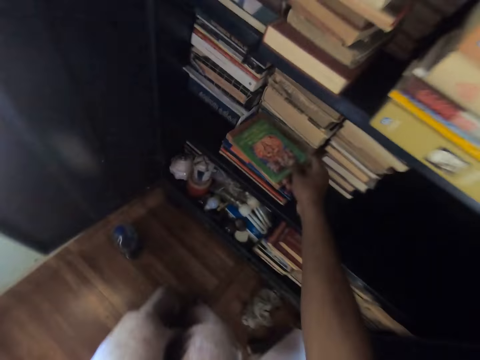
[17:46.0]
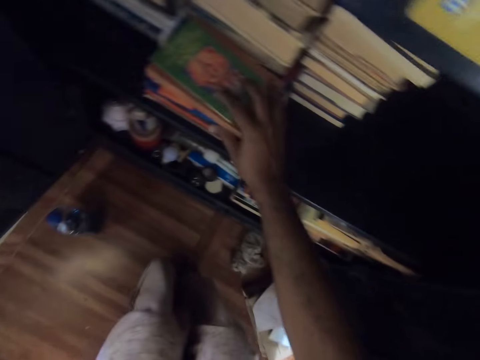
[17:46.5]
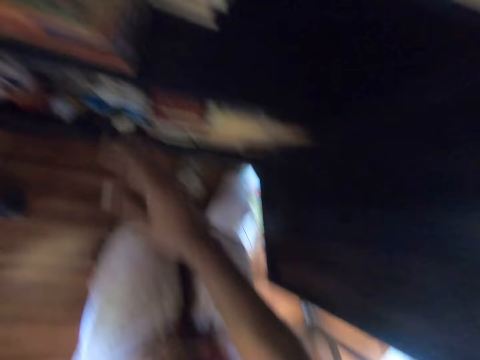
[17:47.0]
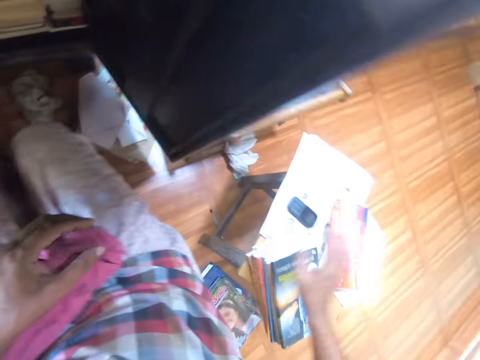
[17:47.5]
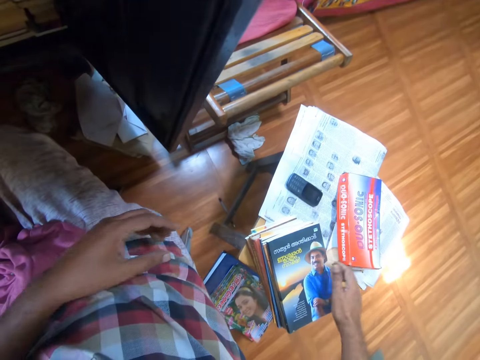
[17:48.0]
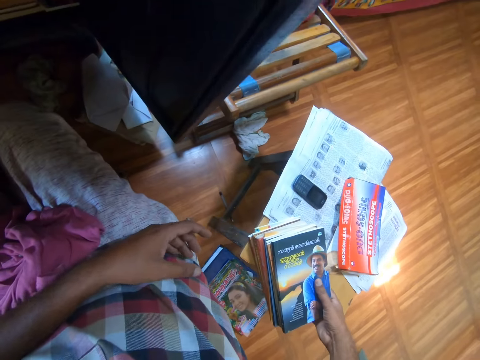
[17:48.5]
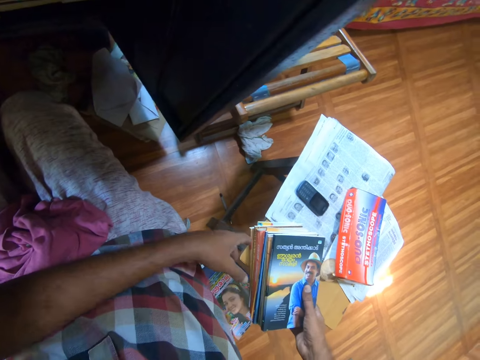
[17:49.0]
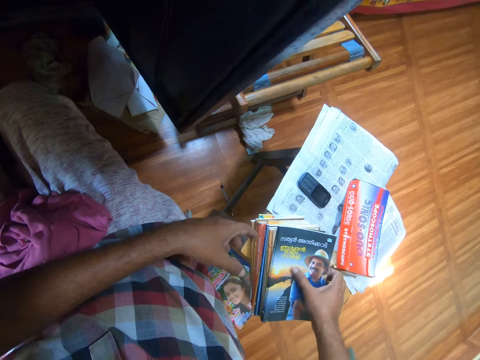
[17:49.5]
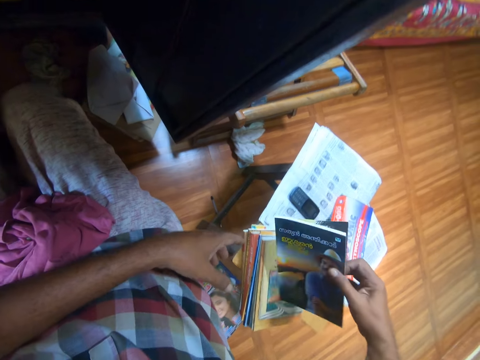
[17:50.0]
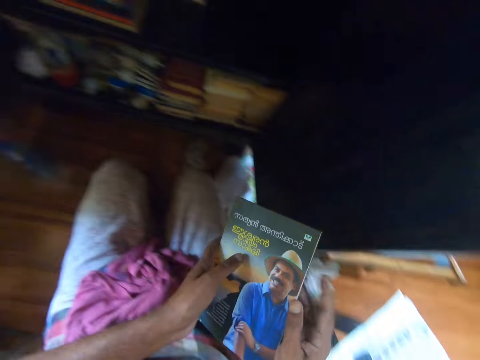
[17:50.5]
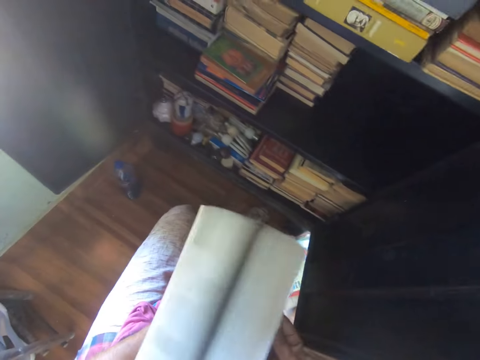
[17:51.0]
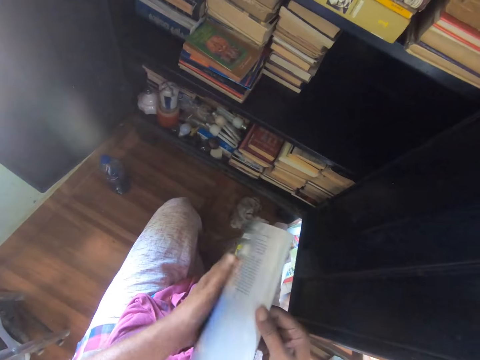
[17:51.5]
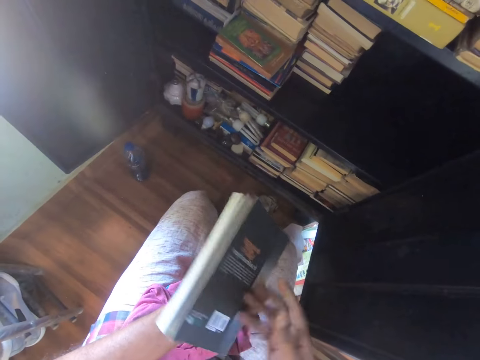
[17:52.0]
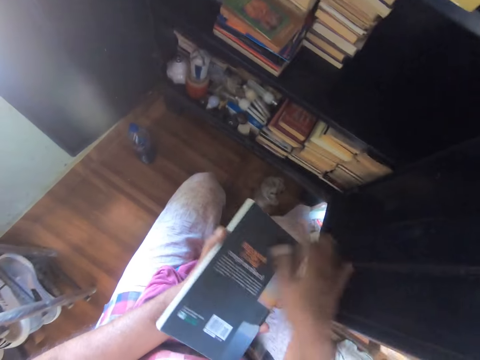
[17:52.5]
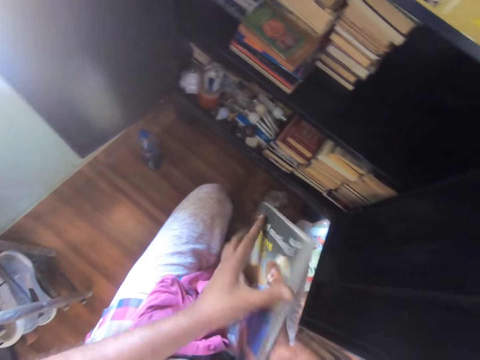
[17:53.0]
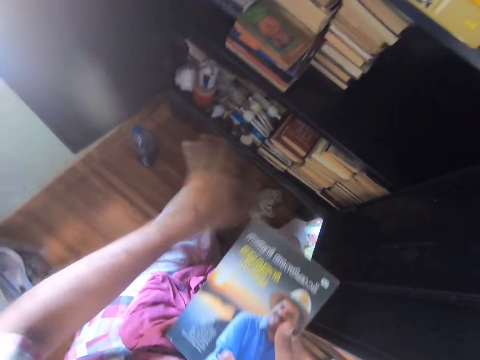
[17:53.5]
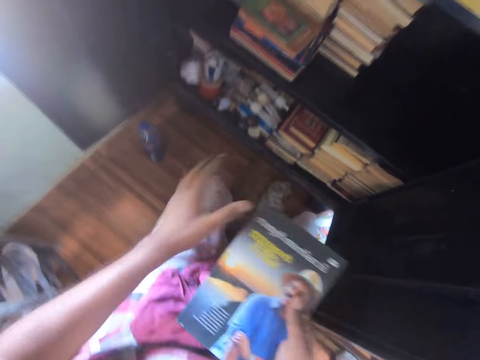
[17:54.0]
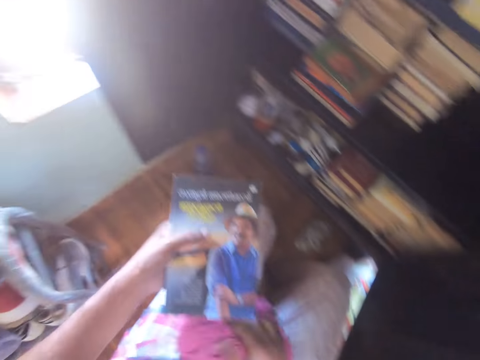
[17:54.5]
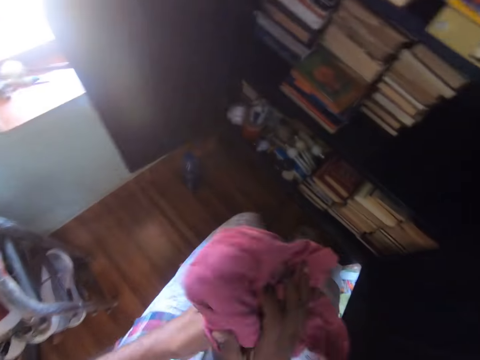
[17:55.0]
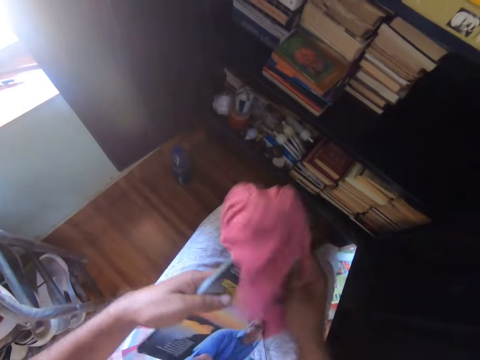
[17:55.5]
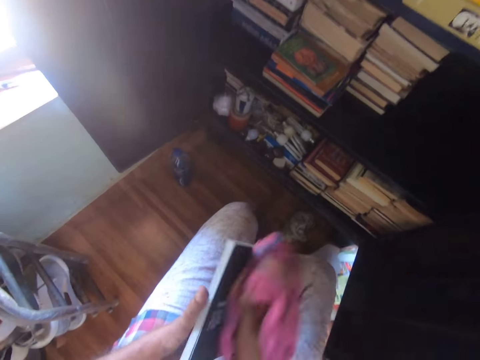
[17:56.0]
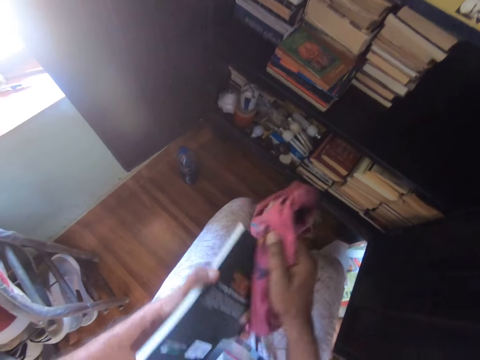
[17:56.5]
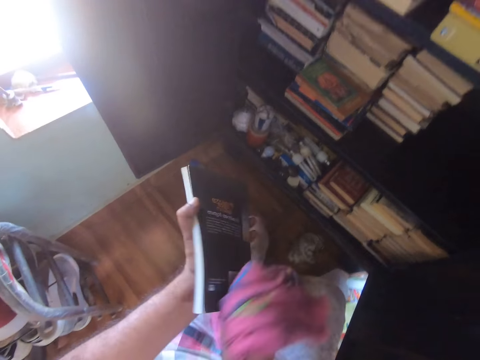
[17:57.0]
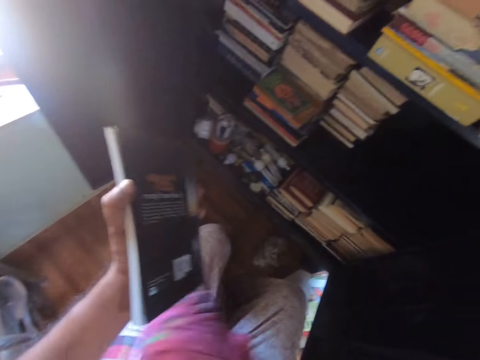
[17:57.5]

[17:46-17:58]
The camera wearer puts the book in the shelf. They touch the book. They pick the book. They peruse the book. They open the book page. They wipe the book with the hand. They wipe the book with the cloth.

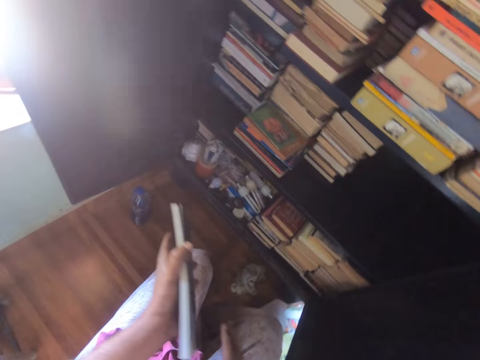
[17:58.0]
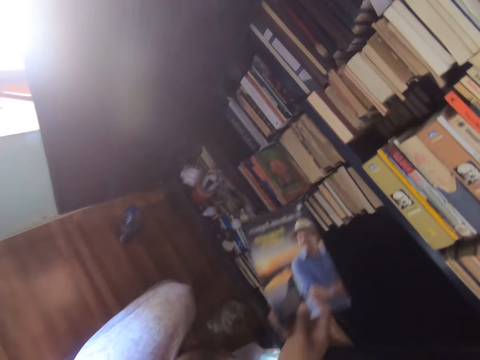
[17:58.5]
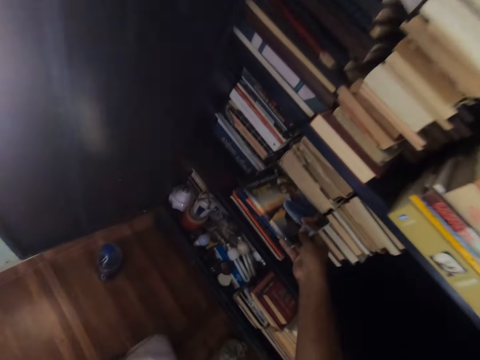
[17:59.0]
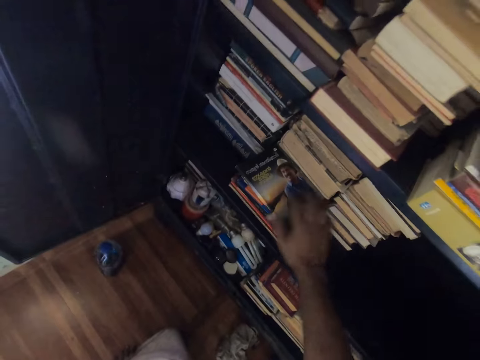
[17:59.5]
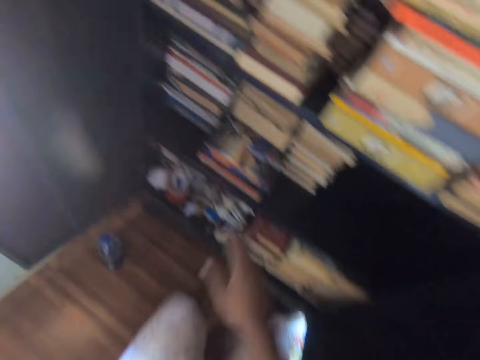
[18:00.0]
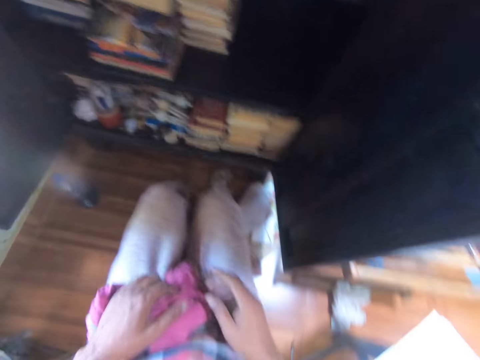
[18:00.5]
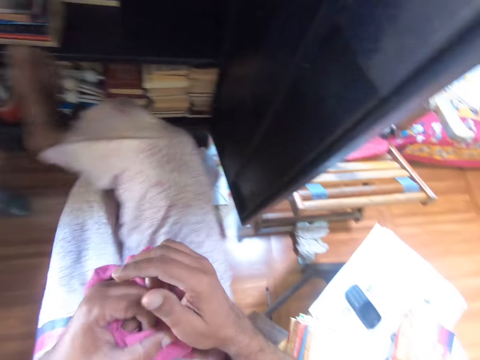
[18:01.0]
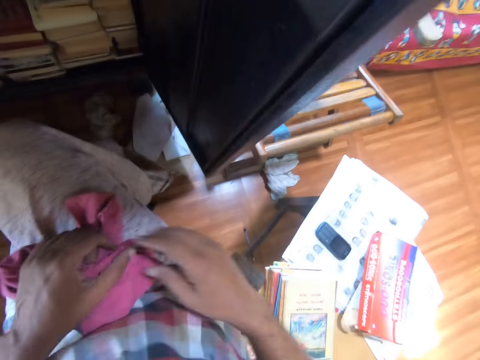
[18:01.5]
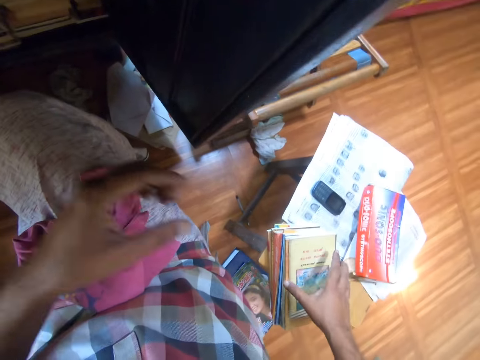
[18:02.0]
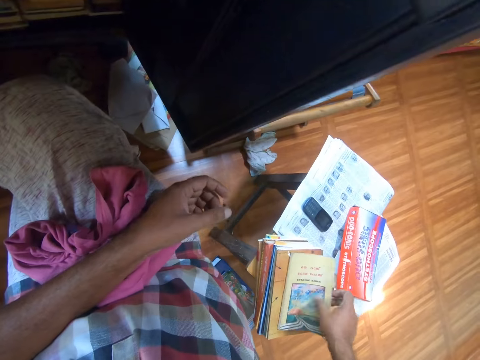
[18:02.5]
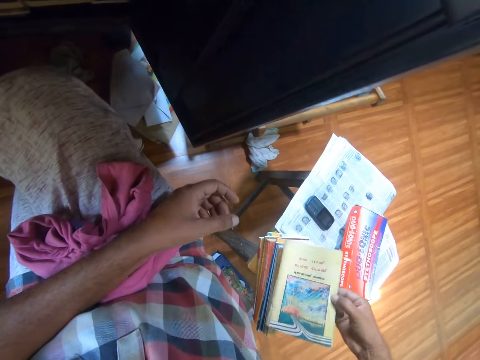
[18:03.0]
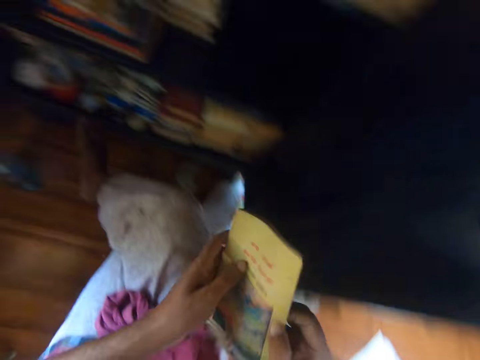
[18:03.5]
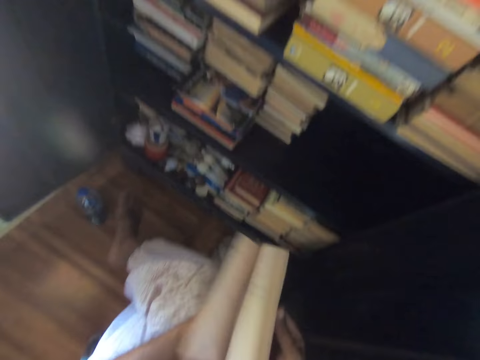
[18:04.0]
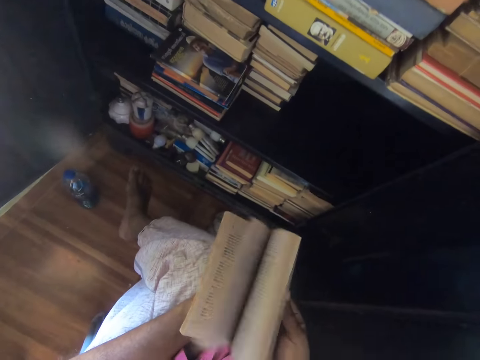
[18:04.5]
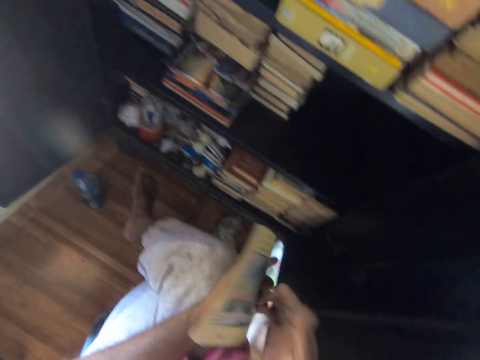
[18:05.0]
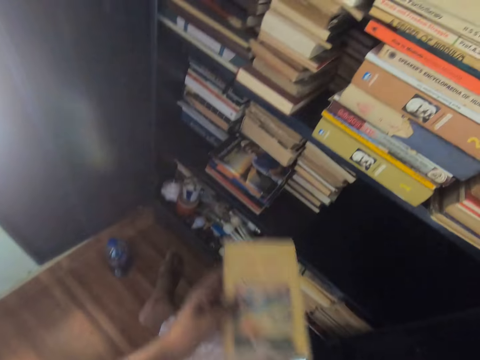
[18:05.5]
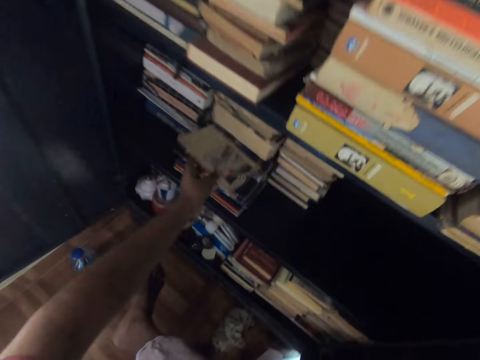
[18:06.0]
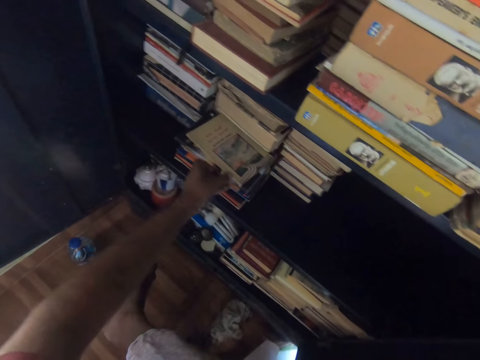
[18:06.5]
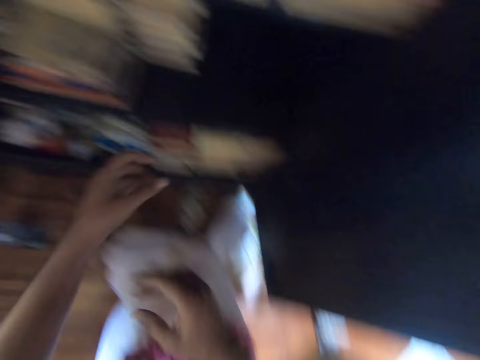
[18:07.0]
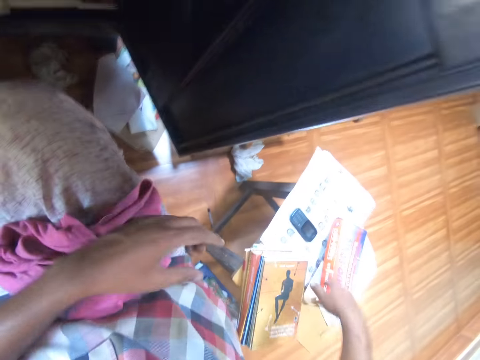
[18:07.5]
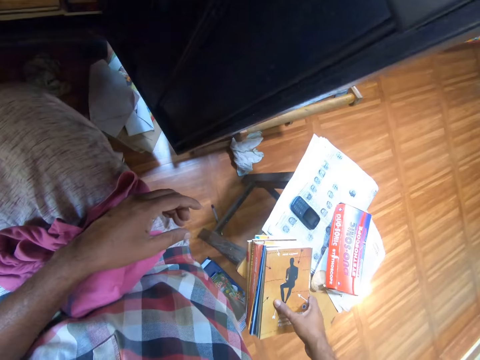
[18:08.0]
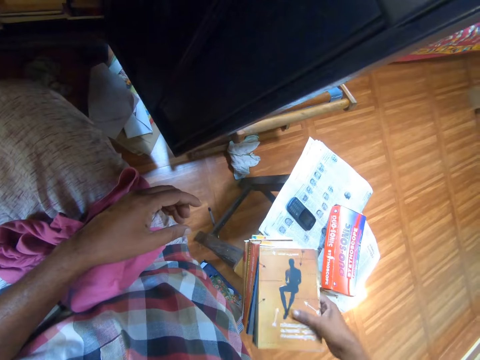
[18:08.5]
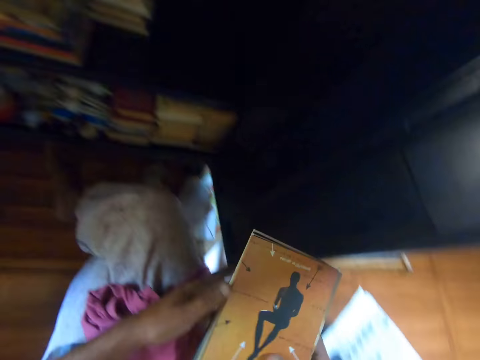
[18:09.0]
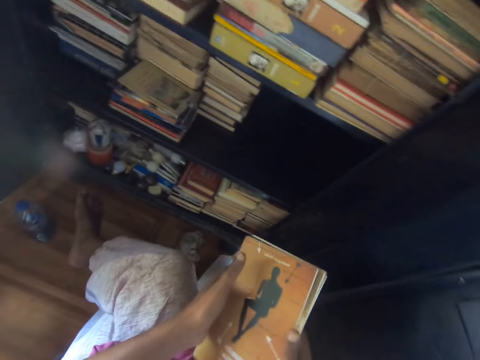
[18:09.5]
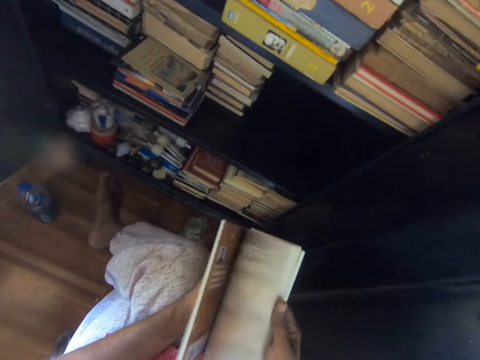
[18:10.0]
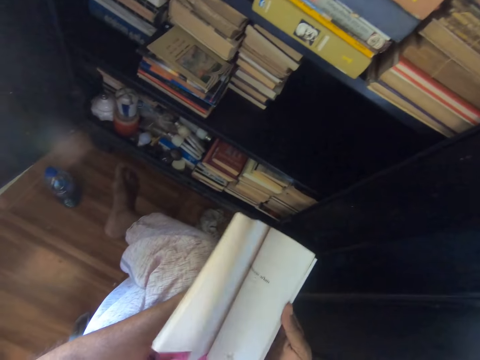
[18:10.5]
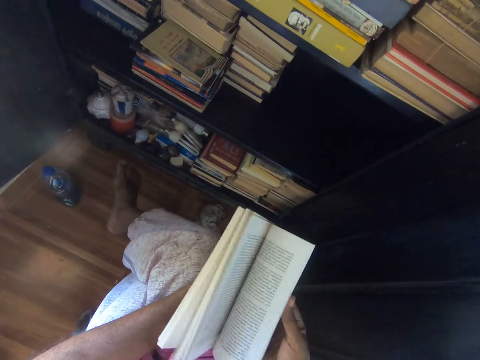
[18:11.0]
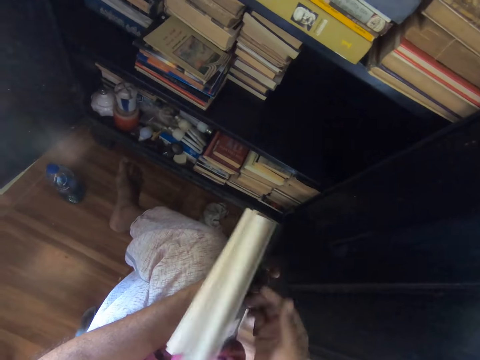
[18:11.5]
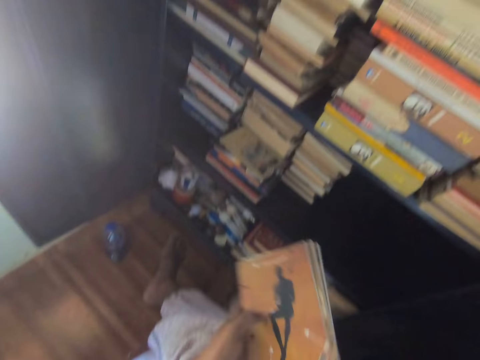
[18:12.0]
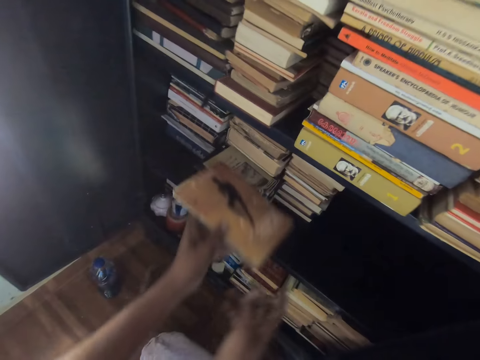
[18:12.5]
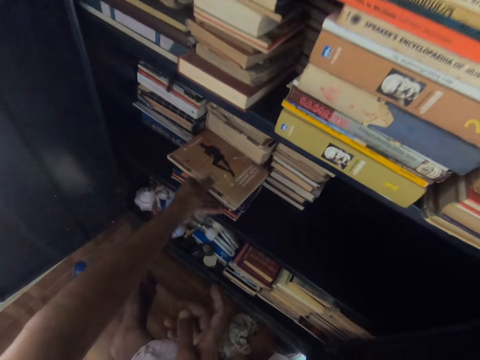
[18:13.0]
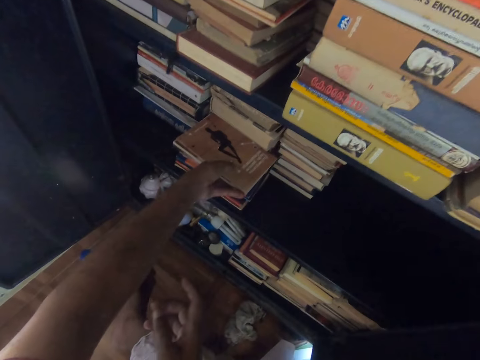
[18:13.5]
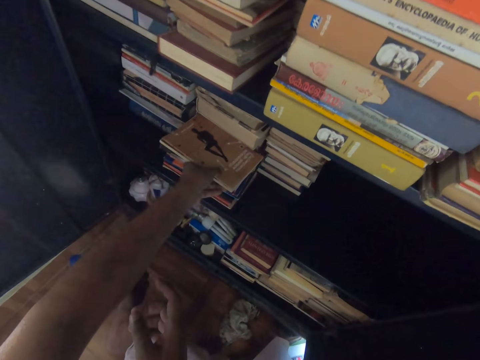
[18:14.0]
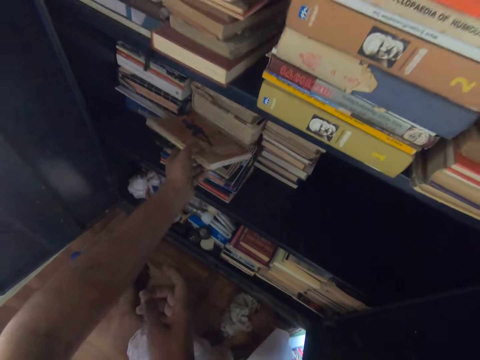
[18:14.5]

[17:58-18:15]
The camera wearer puts the book in the shelf. They put the legs together. They pick the book. They touch the book. They peruse the book. They open the book page. They put the book in the shelf. They look around. They pick the book. They touch the book. They peruse the book. They open the book page. They put the book in the shelf.
